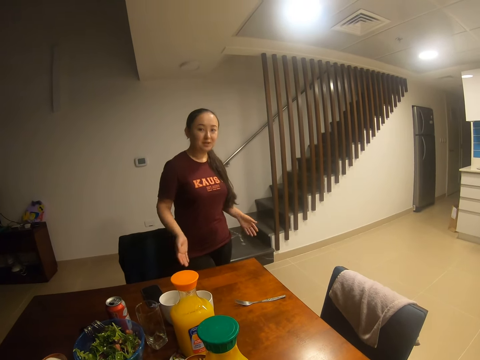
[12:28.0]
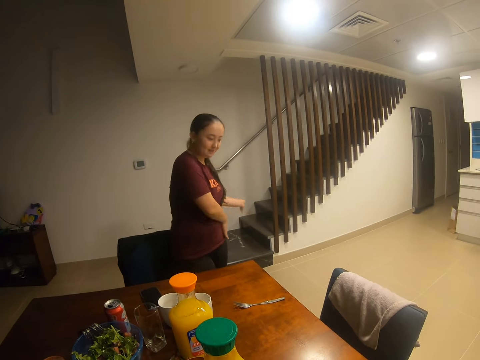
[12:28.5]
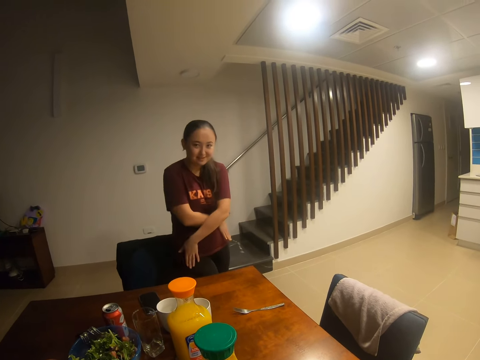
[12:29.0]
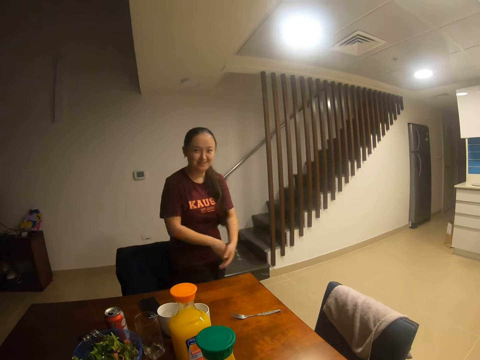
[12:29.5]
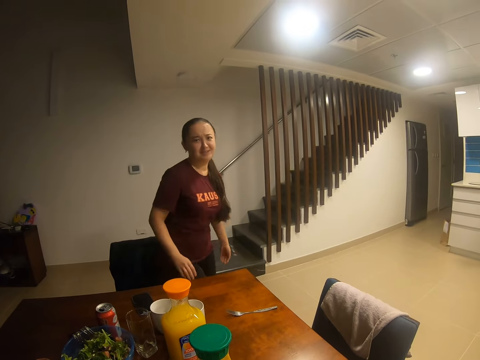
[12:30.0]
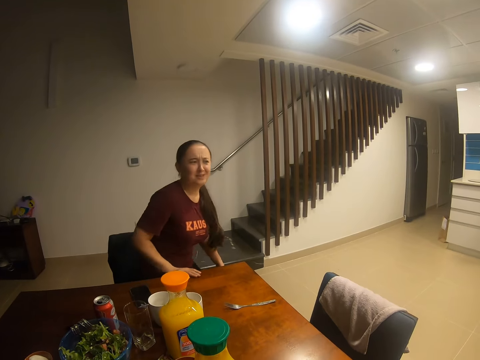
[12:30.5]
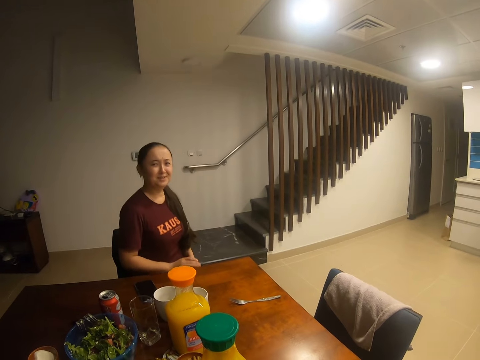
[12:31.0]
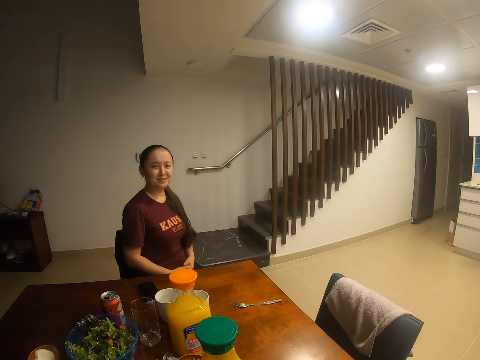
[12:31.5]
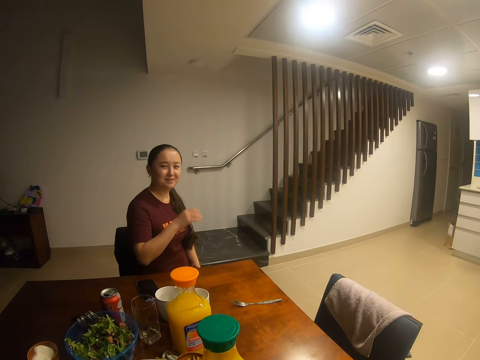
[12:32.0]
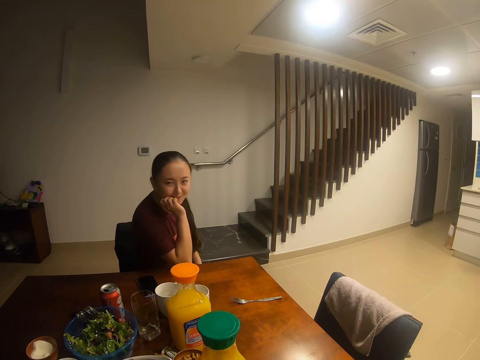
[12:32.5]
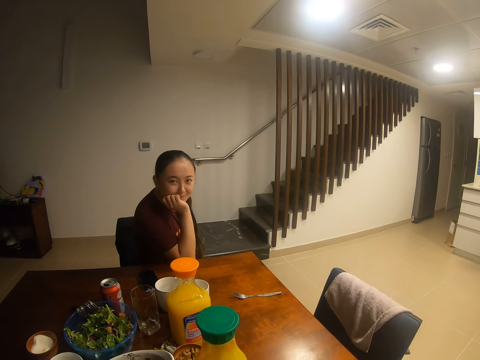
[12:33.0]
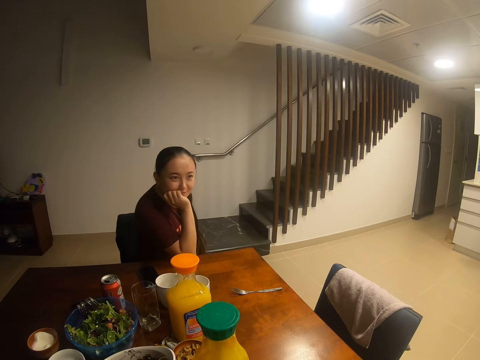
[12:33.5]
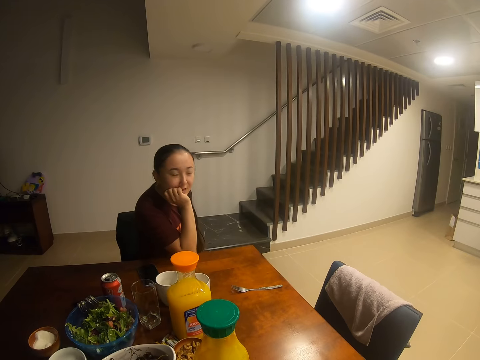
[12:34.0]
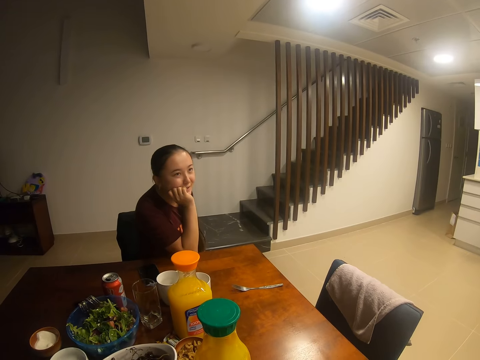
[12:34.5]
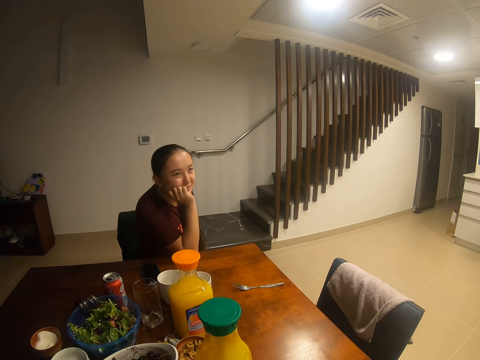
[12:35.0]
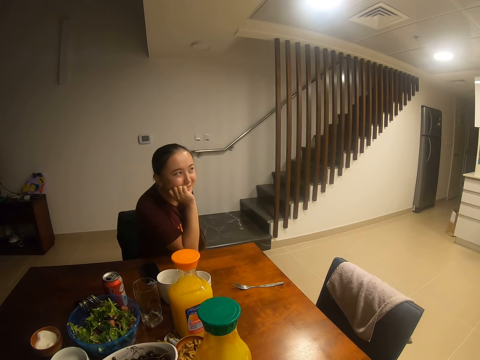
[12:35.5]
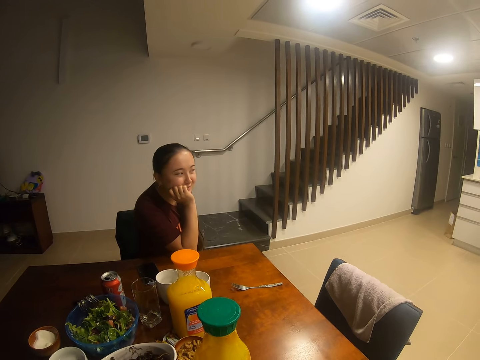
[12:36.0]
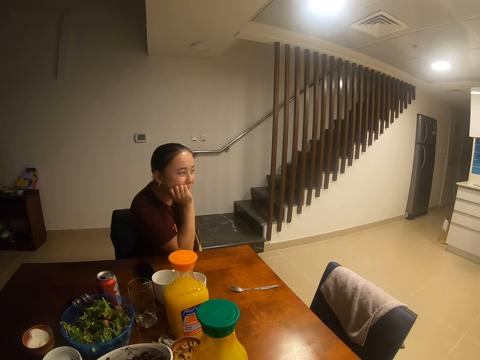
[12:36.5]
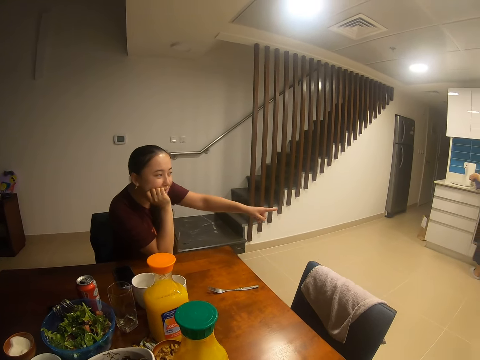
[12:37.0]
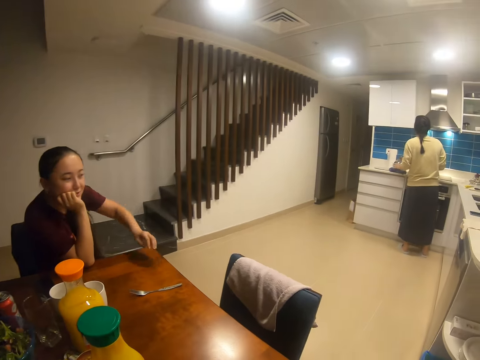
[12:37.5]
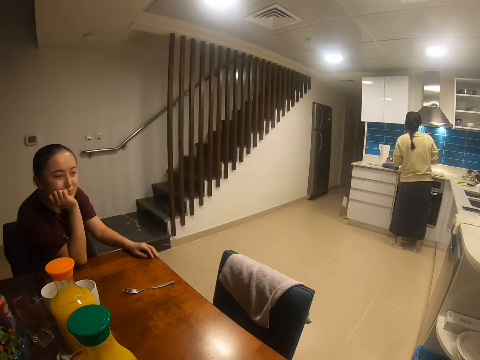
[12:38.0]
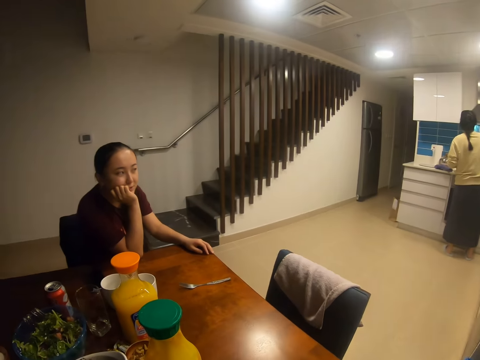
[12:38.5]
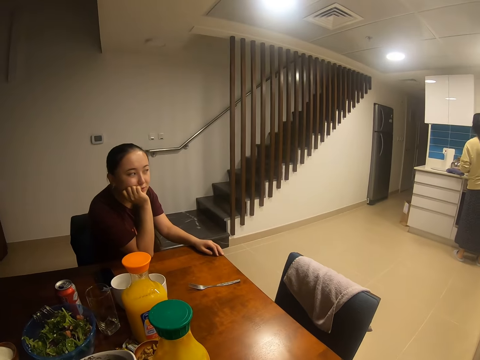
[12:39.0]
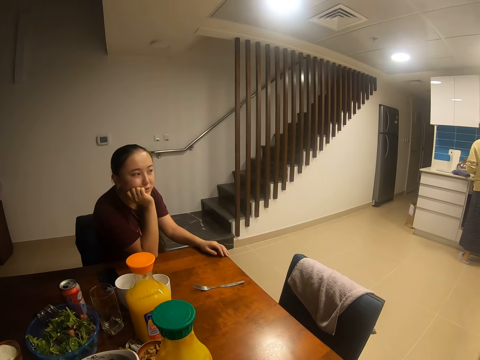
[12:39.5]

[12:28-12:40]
The camera wearer dialogues with a lady. The lady sits on the chair. The camera wearer dialogues with the lady. The lady holds her head.

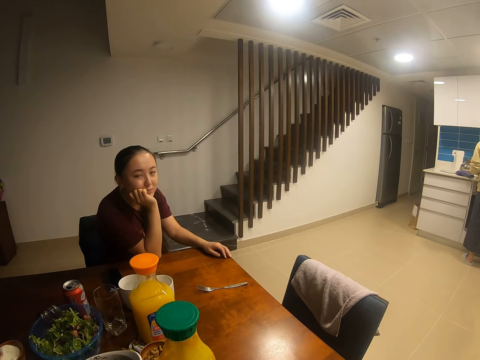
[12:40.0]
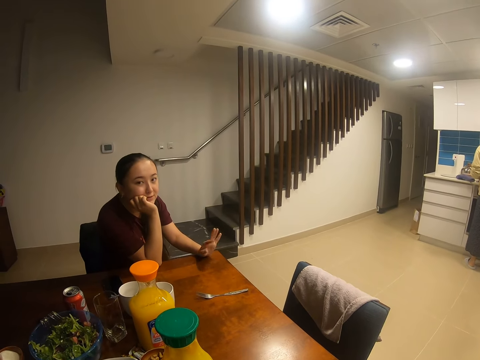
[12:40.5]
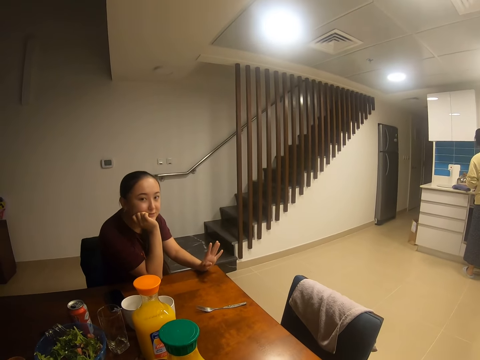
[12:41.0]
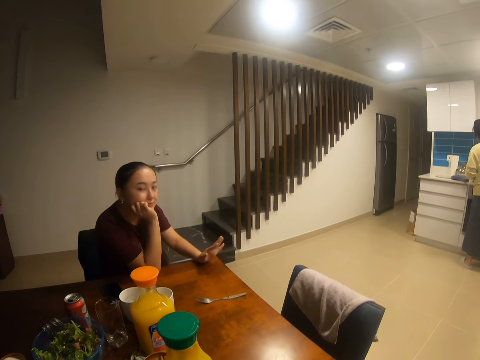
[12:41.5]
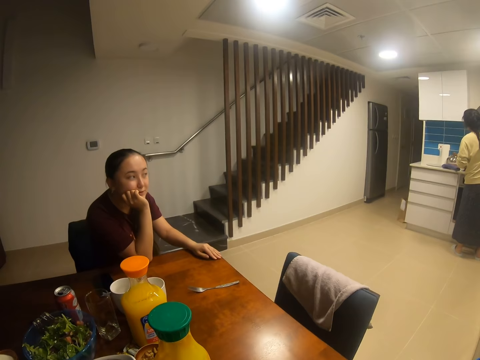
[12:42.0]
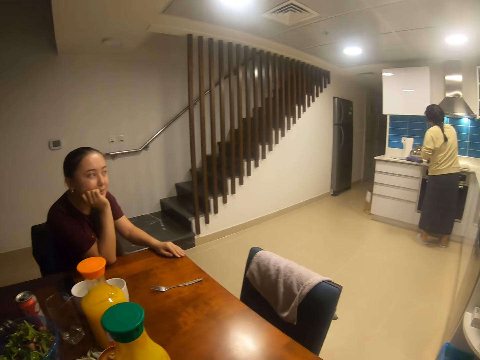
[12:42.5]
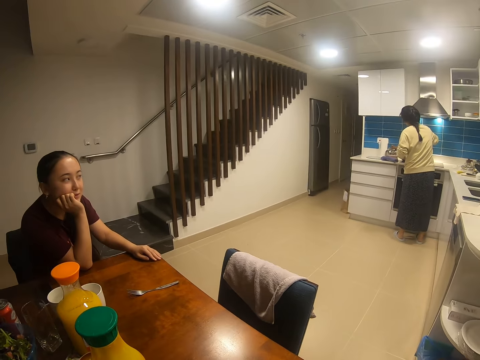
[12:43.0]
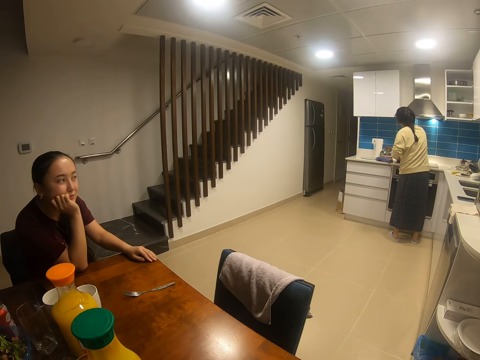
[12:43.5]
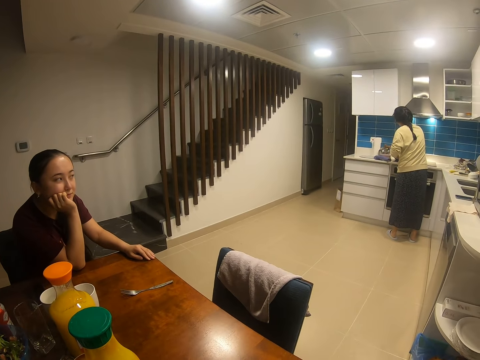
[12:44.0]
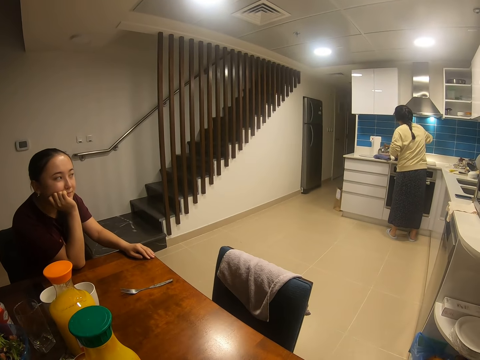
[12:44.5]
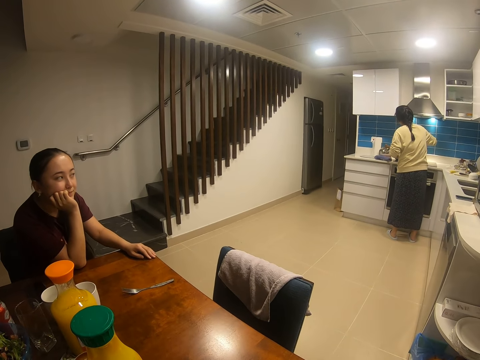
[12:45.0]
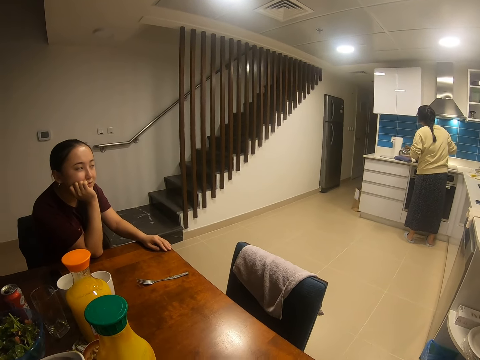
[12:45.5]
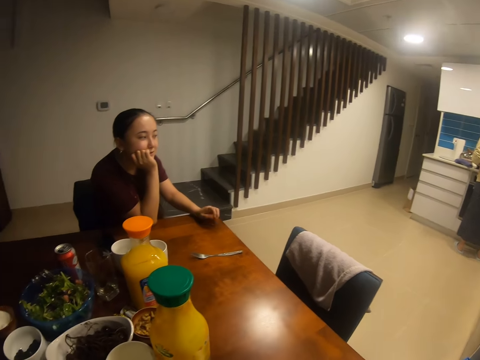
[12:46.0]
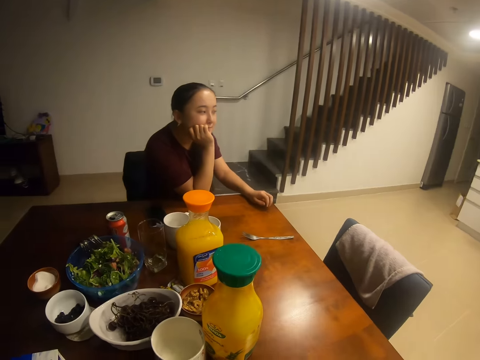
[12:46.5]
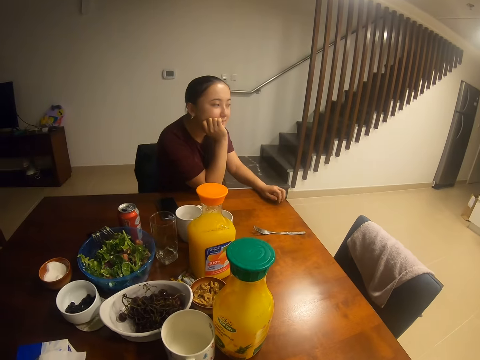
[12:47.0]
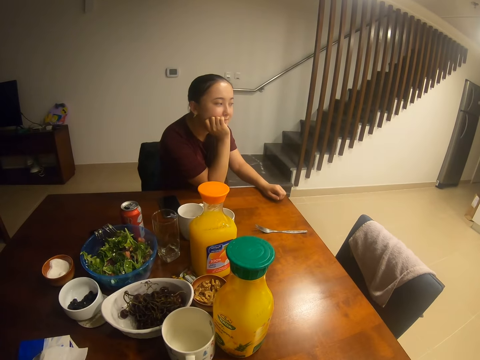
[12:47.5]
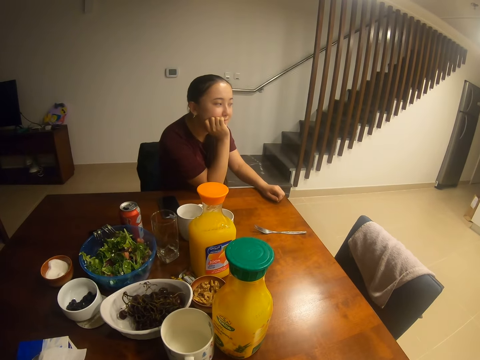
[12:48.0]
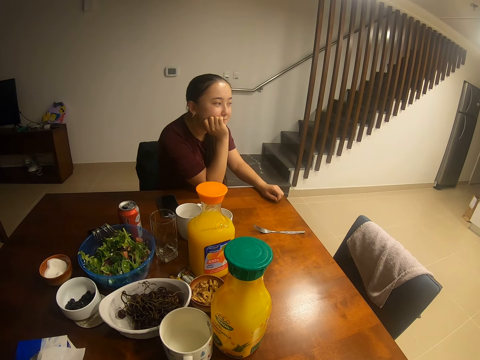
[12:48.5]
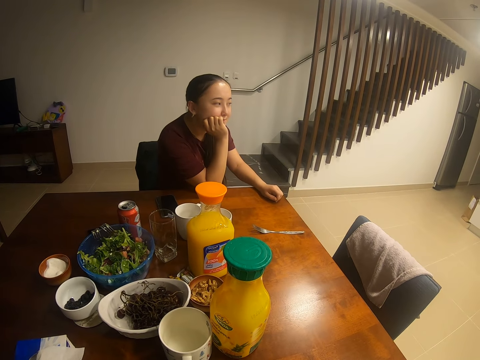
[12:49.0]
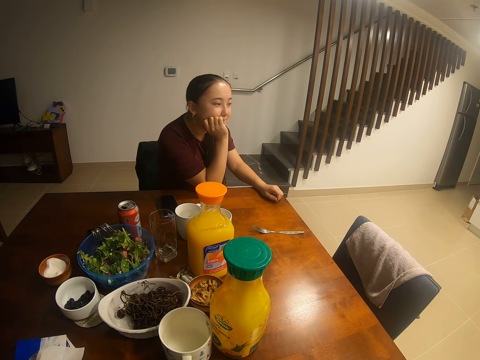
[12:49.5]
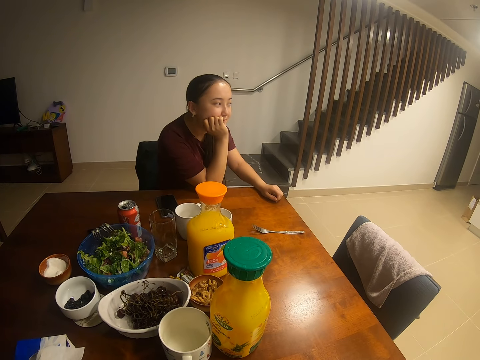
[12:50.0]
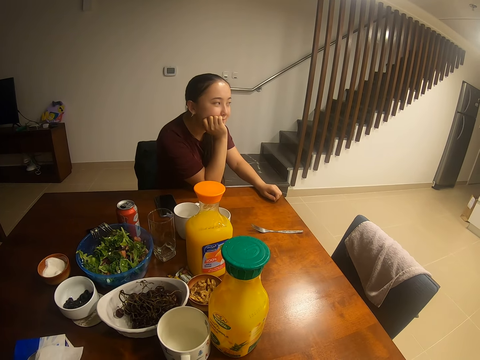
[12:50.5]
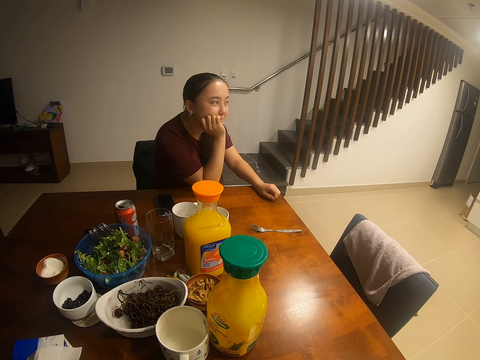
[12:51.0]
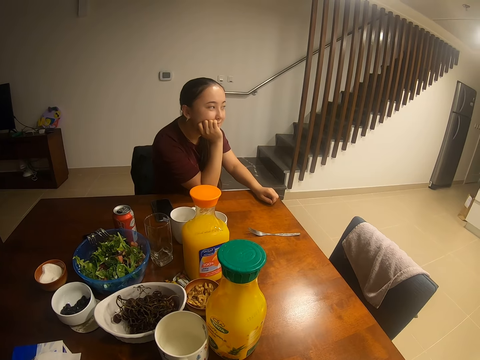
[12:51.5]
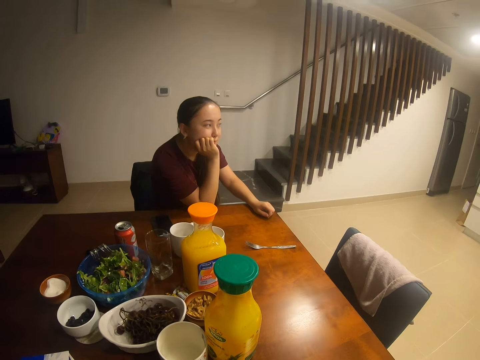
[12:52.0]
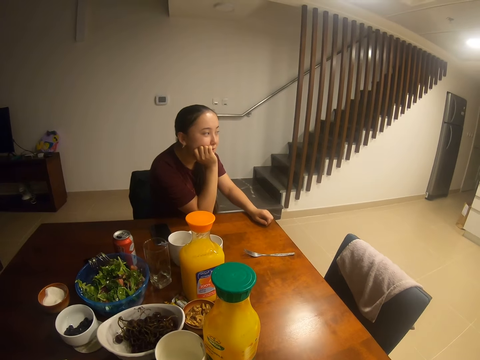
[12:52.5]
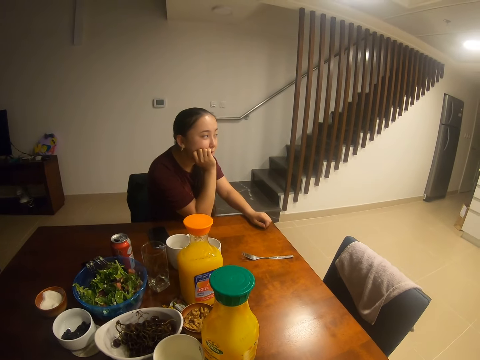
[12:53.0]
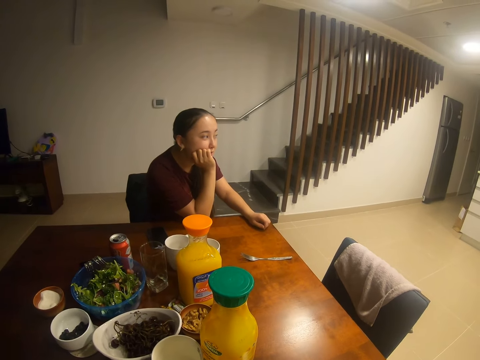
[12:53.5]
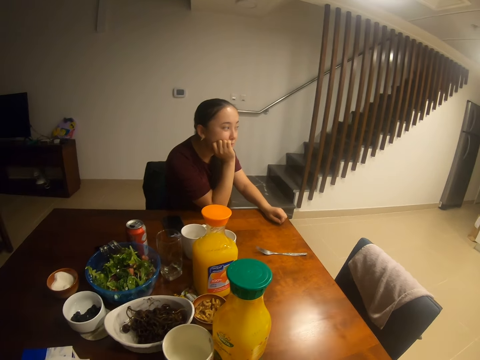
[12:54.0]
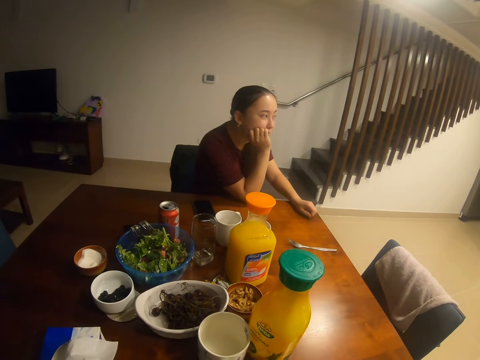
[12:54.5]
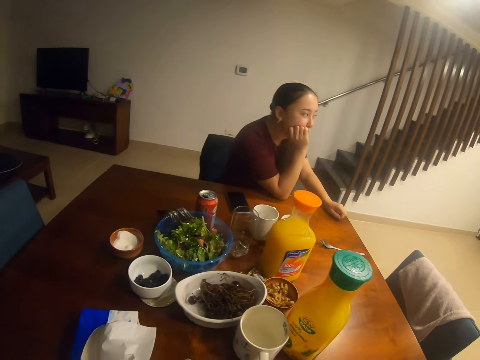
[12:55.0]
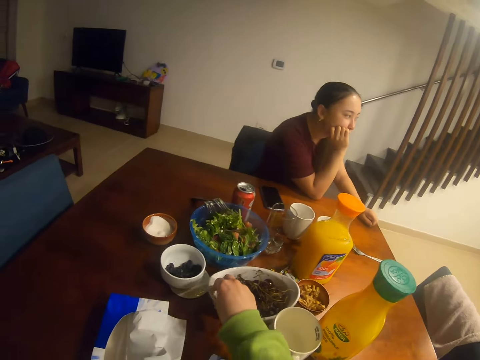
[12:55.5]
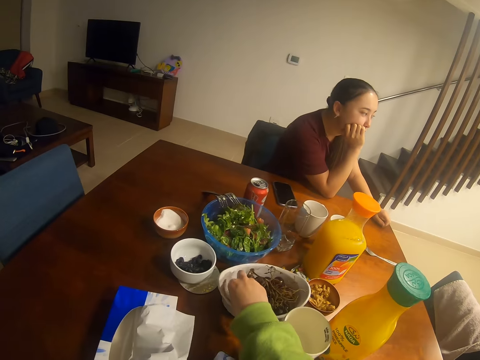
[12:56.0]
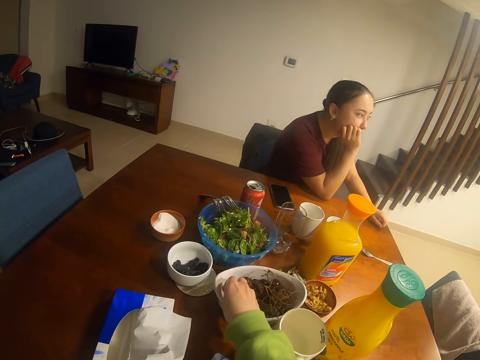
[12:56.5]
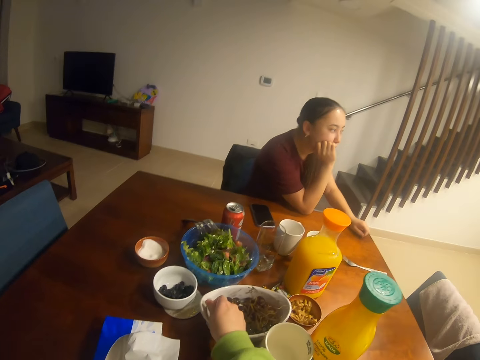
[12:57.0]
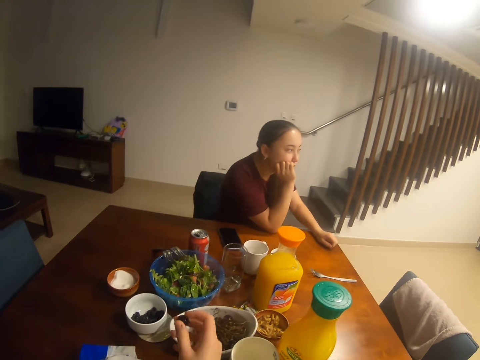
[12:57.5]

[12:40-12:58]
A lady cooks. The camera wearer looks around. They dialogue with another lady. They pick up a grape from a bowl.
